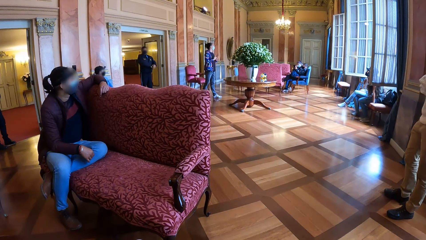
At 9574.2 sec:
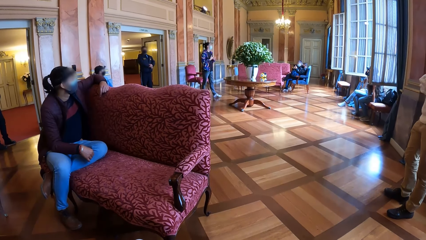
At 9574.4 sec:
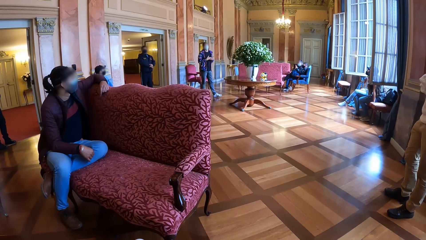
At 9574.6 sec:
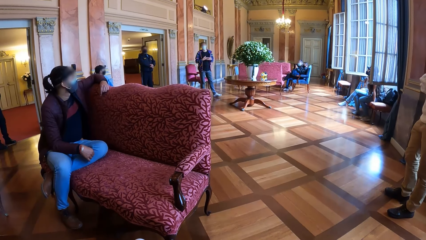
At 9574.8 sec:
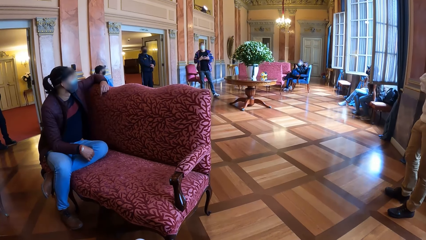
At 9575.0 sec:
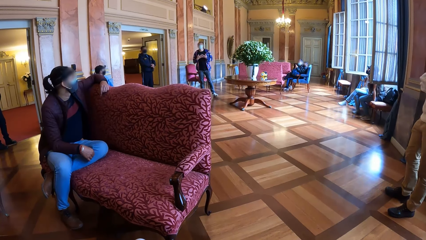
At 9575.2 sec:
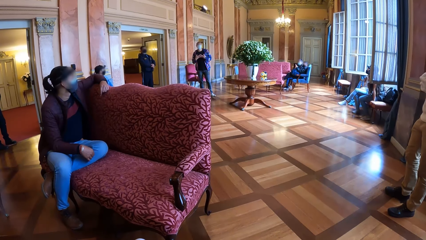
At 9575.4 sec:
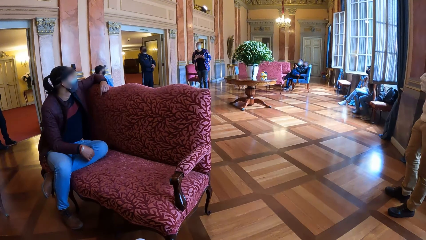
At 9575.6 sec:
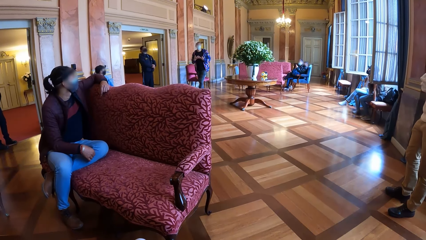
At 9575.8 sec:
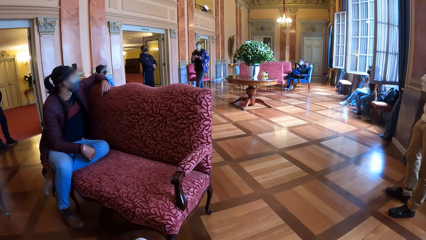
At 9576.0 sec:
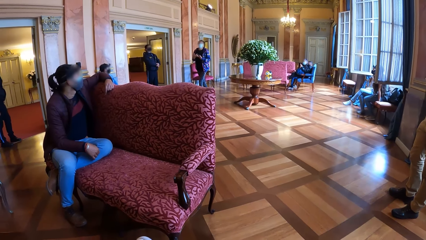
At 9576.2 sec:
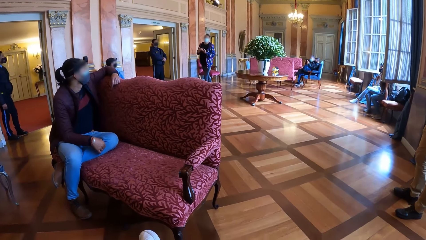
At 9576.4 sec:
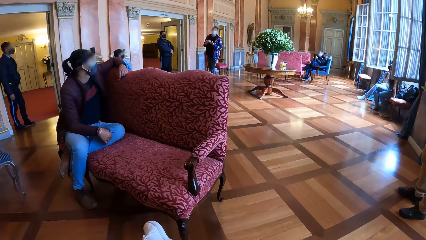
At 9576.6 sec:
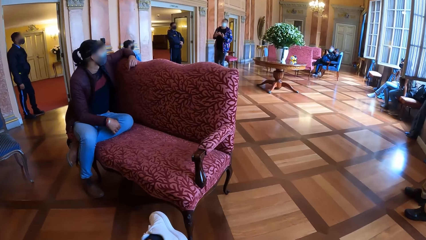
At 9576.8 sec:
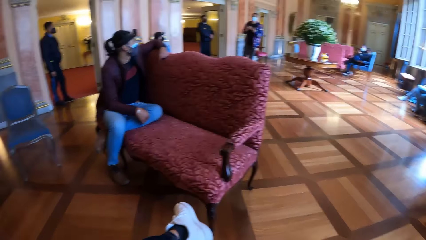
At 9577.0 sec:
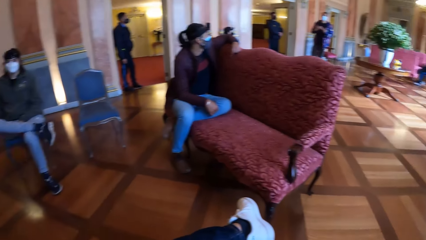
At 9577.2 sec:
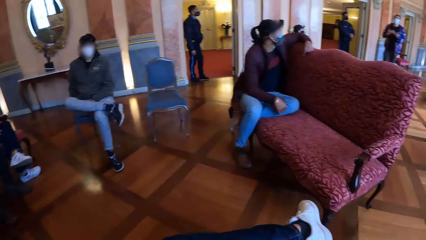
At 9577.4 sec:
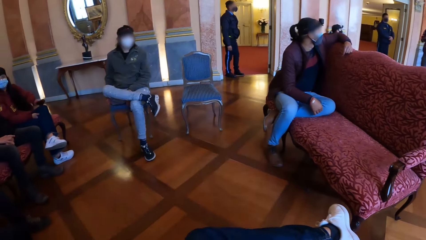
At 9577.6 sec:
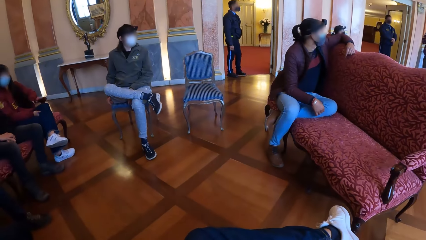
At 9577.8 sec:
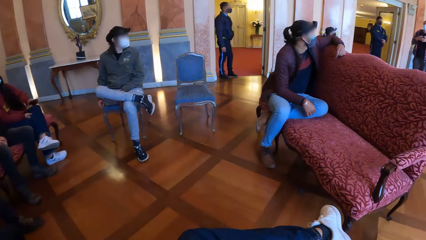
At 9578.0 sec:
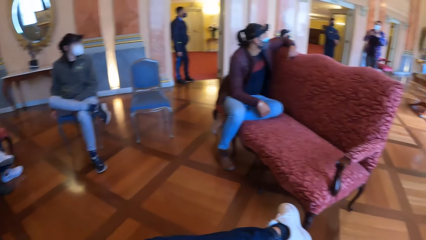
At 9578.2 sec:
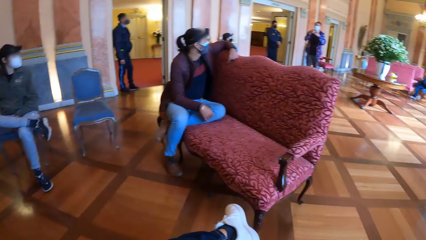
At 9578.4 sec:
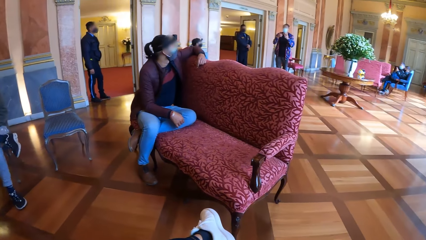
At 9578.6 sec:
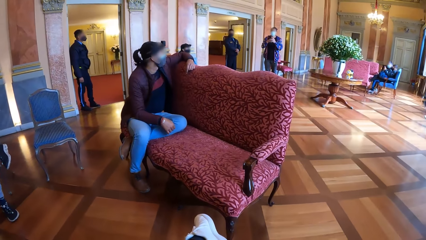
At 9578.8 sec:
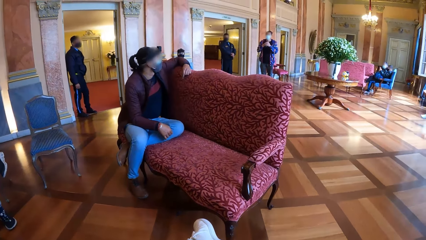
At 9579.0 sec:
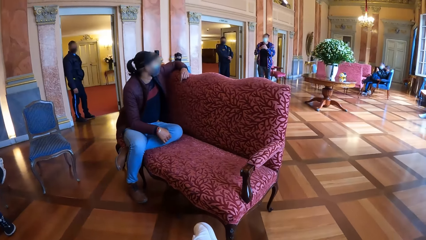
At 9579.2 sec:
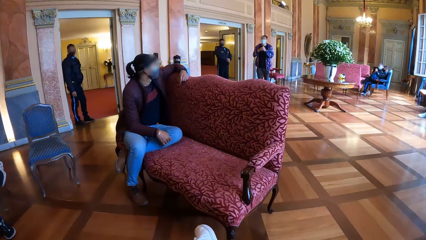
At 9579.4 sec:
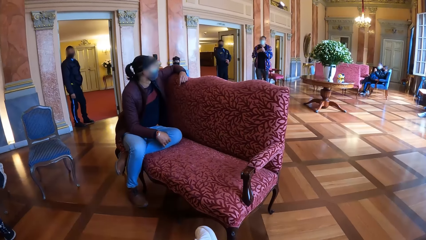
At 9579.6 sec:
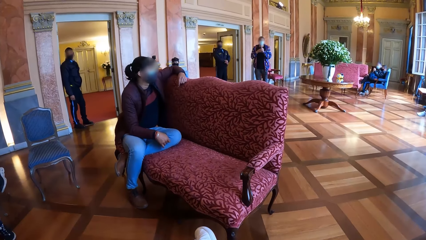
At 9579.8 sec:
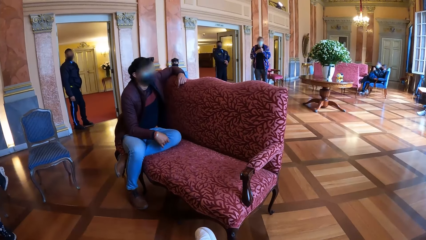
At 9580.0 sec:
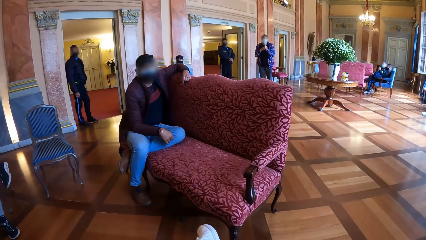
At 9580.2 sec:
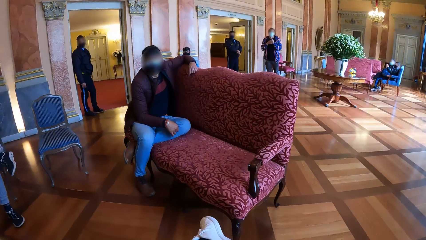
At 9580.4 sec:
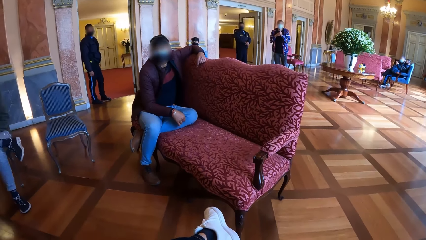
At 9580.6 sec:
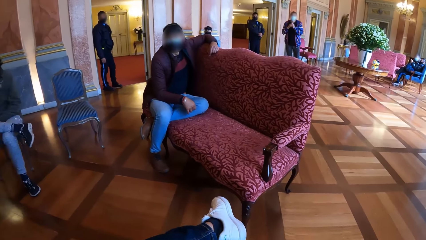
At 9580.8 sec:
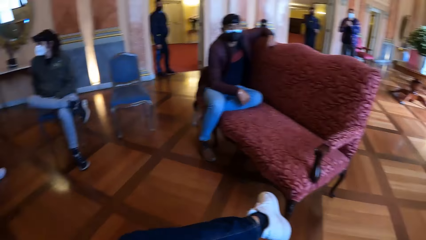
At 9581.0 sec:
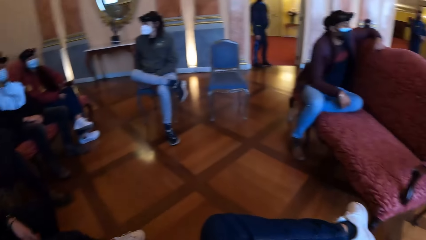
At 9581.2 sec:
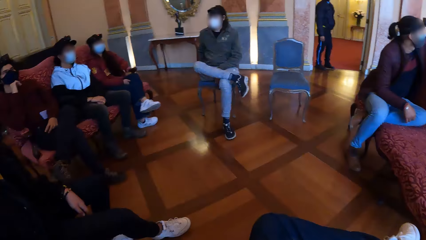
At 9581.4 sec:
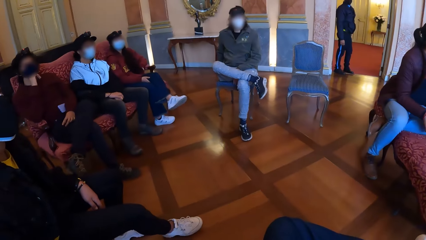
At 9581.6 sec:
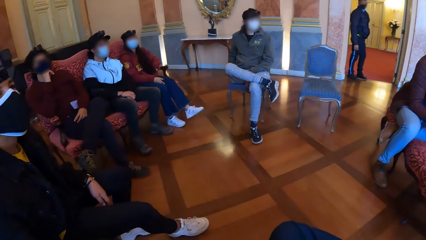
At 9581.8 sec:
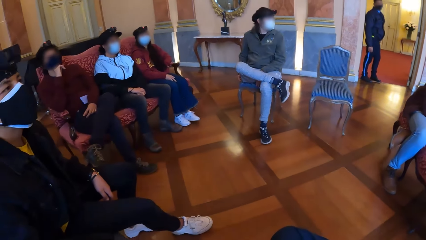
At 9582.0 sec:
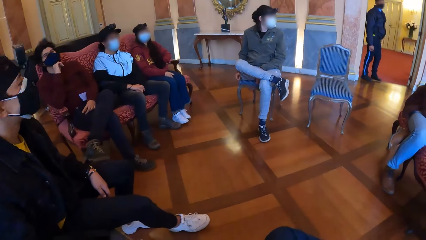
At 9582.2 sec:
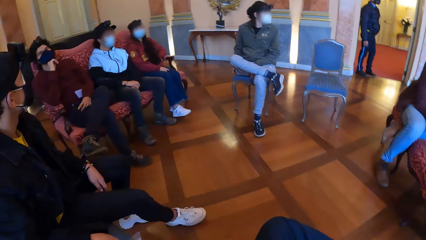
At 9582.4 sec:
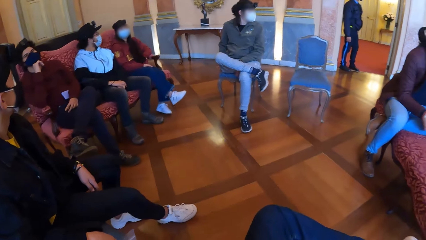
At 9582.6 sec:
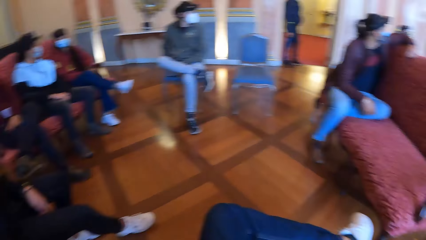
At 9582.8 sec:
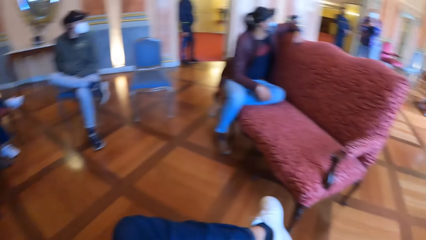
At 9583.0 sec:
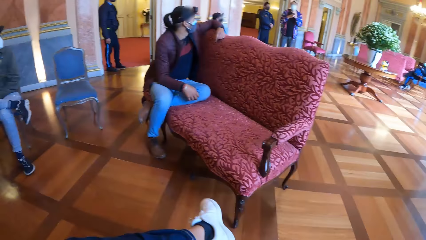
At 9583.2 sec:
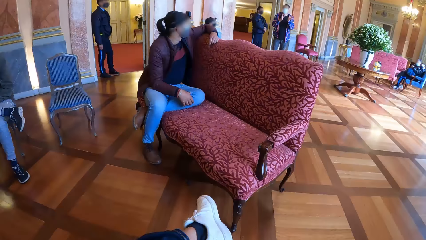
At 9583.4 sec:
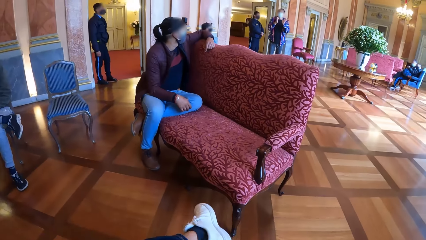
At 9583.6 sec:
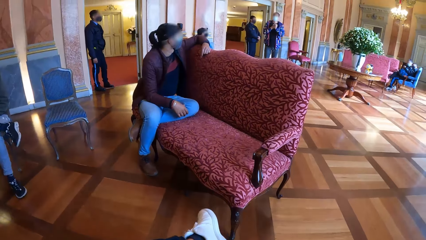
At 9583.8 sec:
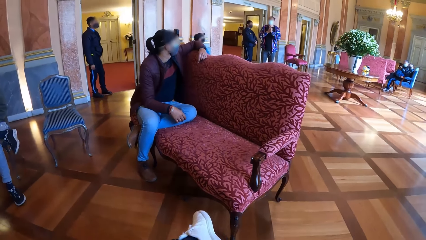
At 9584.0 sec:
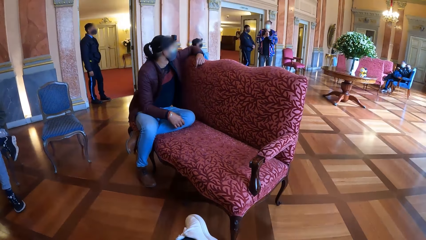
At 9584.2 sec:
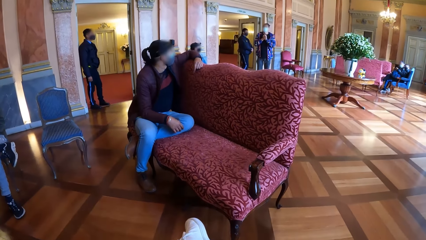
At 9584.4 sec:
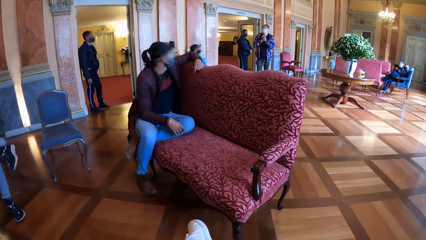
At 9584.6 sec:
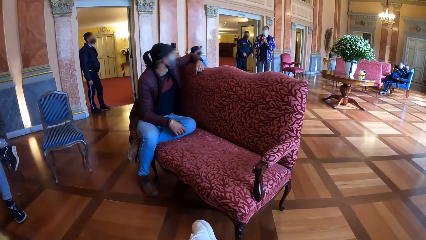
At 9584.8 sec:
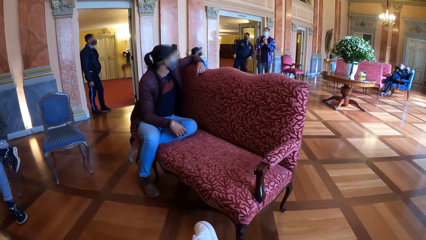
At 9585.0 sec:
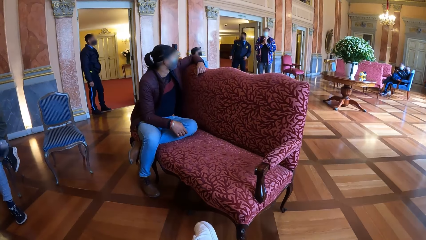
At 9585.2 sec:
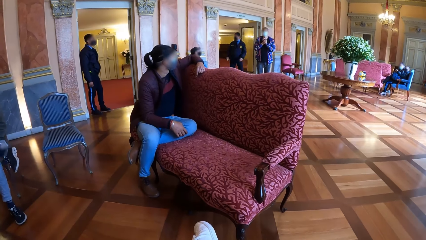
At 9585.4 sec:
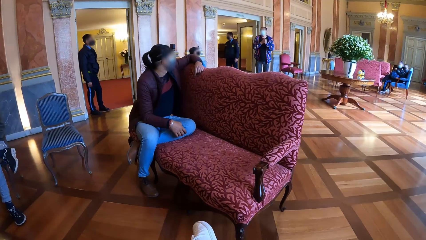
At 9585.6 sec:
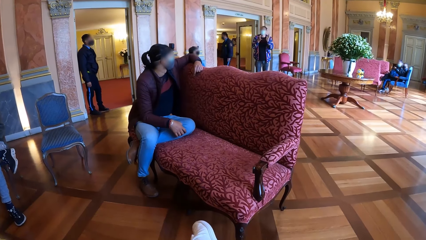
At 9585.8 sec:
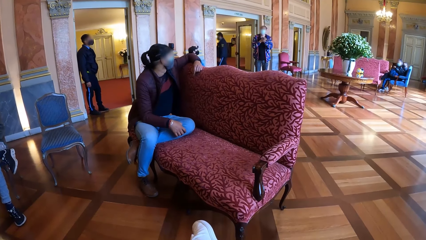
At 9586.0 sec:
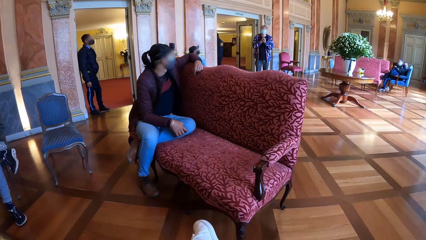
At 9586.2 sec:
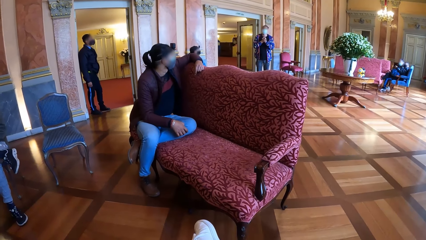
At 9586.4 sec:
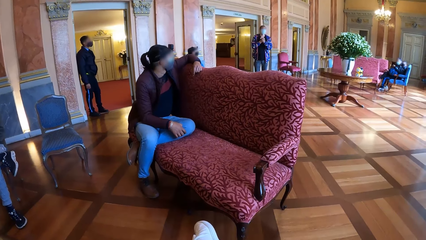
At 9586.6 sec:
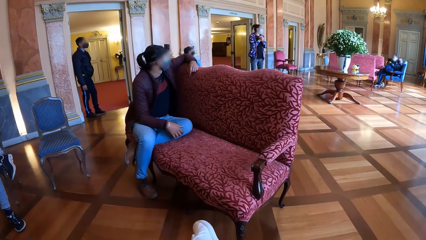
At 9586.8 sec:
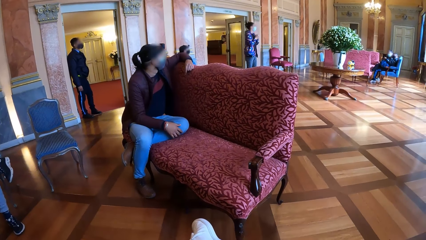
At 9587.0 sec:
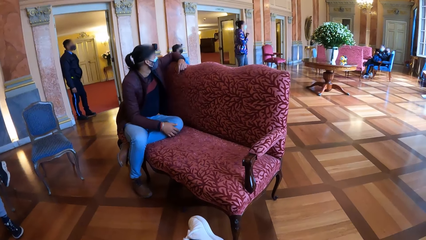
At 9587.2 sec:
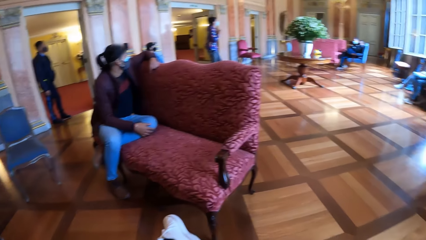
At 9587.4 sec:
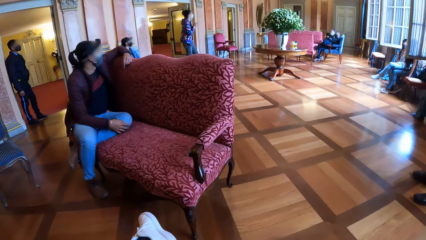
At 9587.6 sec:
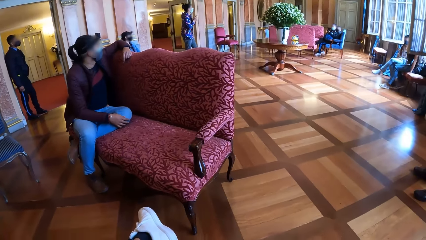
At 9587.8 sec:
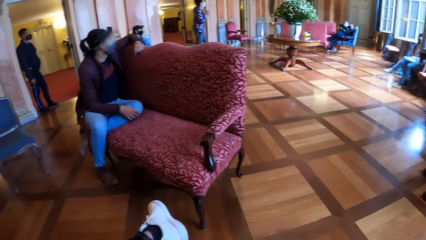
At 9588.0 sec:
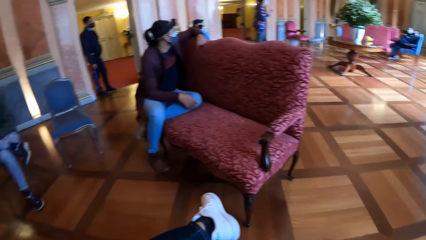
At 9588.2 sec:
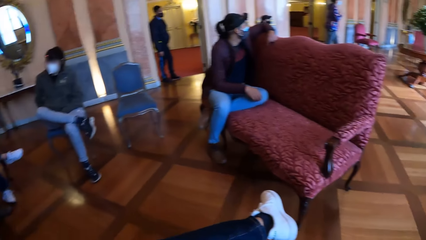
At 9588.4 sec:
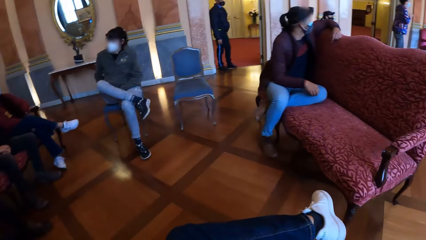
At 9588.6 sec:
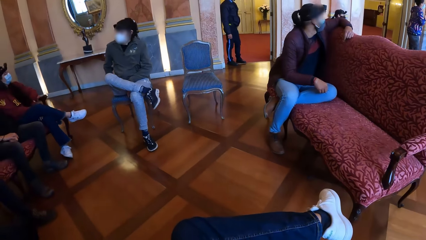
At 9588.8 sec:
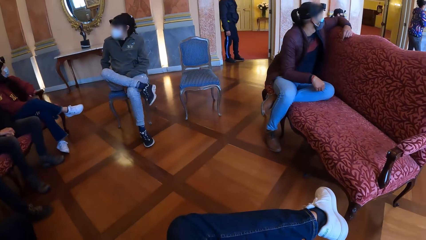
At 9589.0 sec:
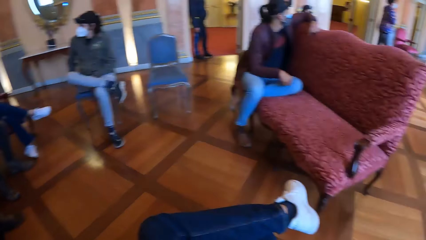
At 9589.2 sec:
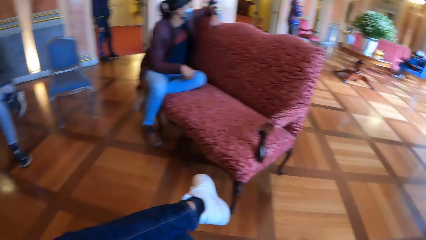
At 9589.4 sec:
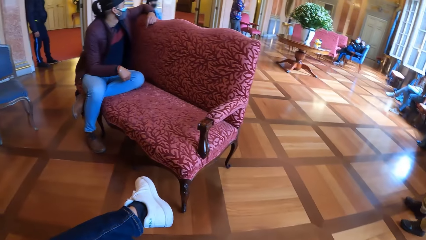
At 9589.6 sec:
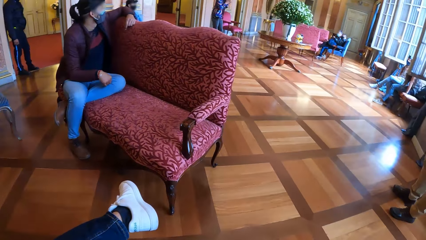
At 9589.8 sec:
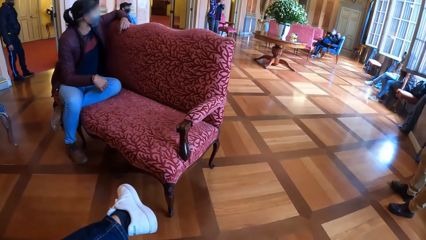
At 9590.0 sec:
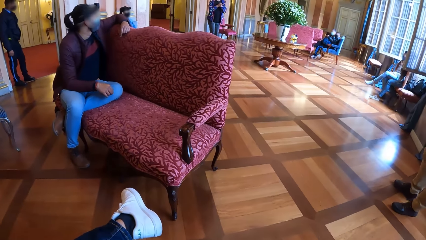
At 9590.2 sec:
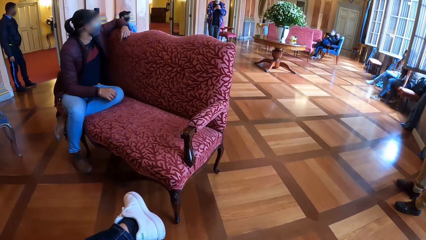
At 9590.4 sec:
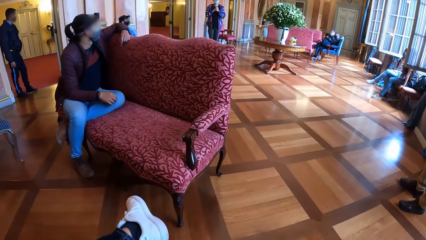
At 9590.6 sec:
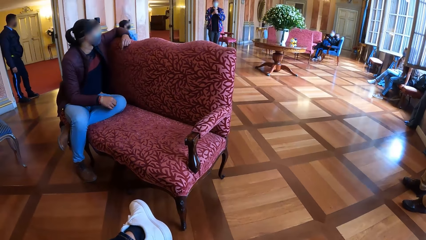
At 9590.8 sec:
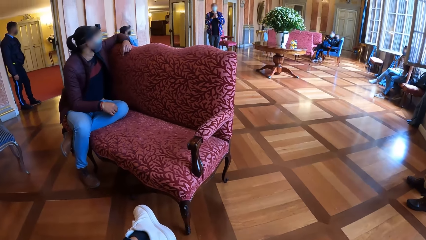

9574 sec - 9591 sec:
The man gesticulates with both hands. The camera wearer looks around. A woman removes her left leg from her right leg. The woman folds her right leg on her left leg. Another man walks outside the room.
